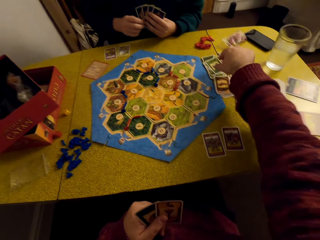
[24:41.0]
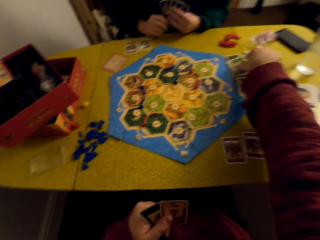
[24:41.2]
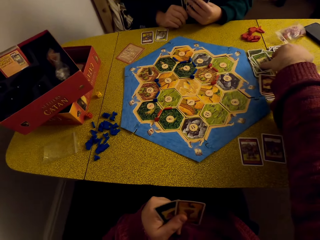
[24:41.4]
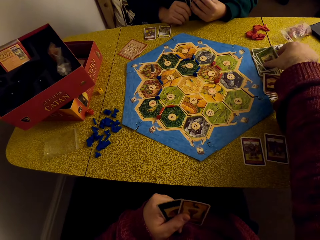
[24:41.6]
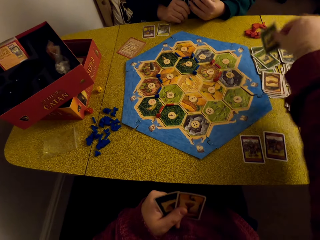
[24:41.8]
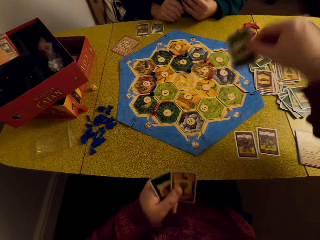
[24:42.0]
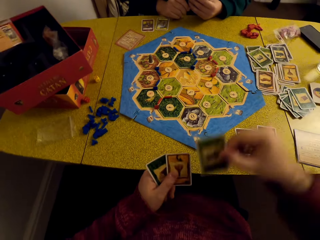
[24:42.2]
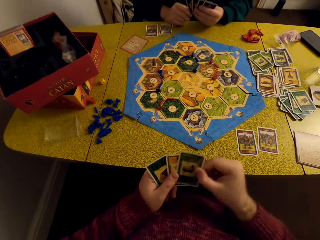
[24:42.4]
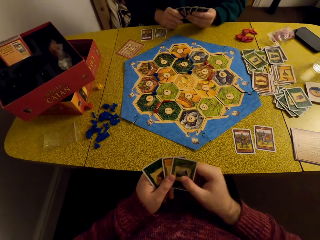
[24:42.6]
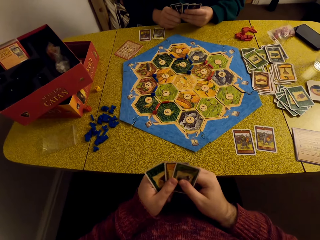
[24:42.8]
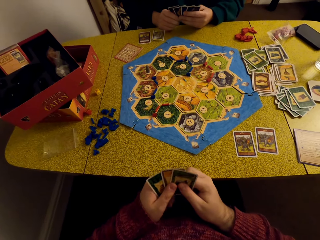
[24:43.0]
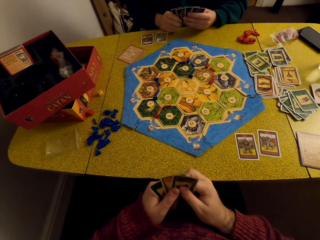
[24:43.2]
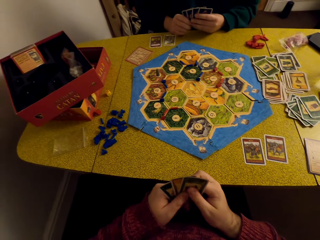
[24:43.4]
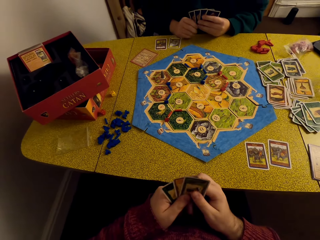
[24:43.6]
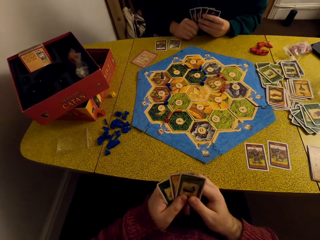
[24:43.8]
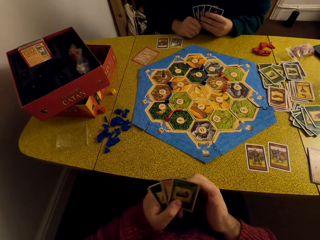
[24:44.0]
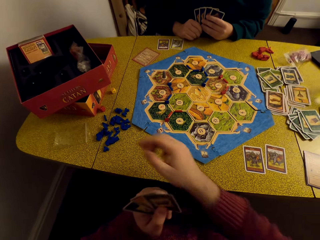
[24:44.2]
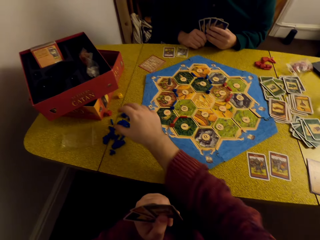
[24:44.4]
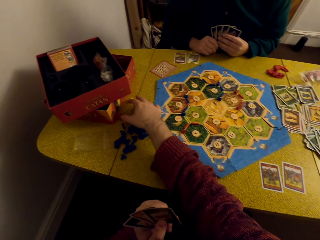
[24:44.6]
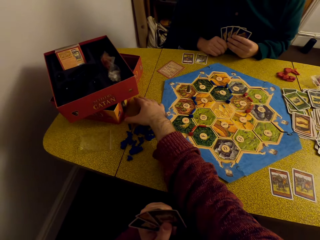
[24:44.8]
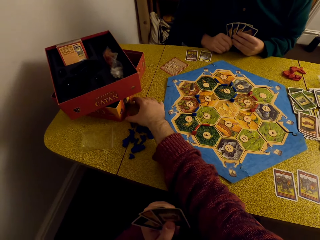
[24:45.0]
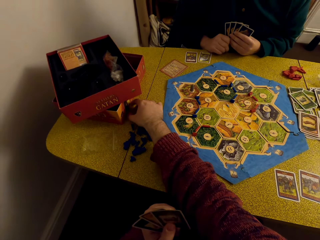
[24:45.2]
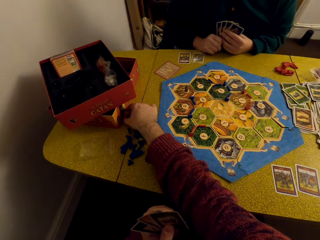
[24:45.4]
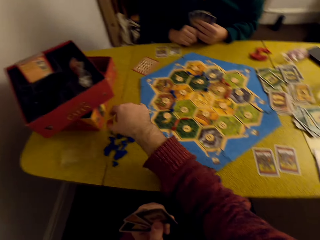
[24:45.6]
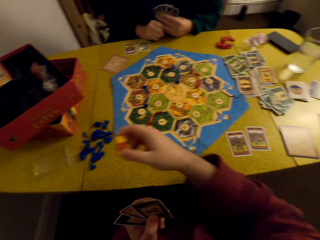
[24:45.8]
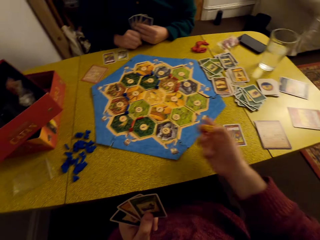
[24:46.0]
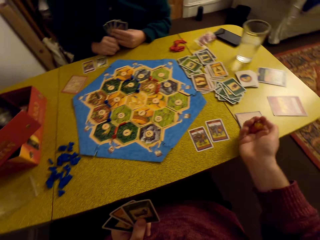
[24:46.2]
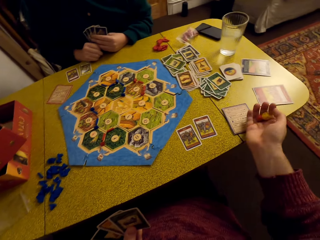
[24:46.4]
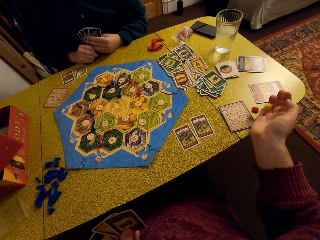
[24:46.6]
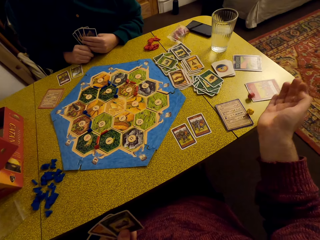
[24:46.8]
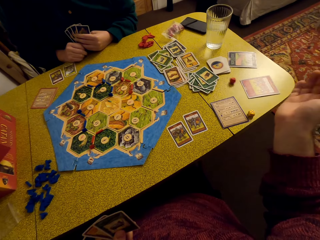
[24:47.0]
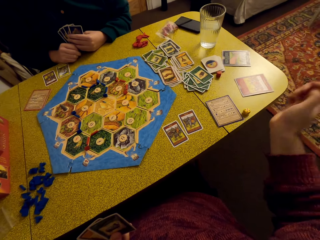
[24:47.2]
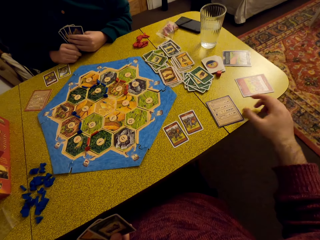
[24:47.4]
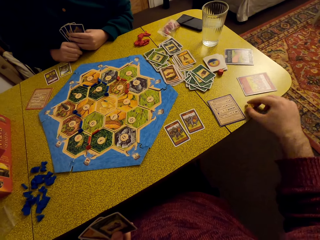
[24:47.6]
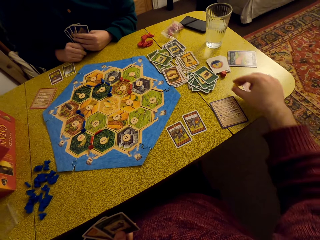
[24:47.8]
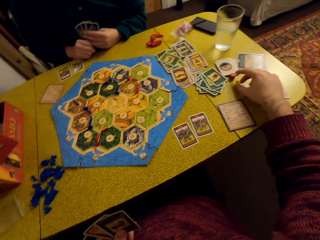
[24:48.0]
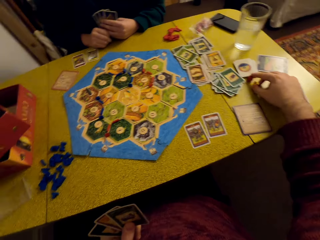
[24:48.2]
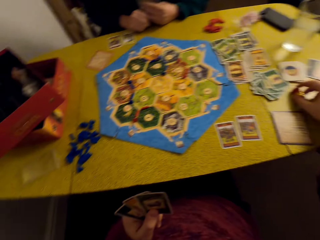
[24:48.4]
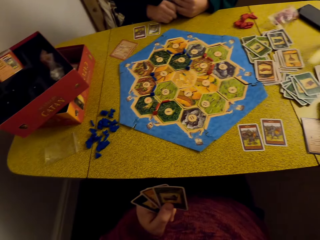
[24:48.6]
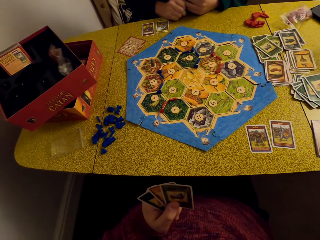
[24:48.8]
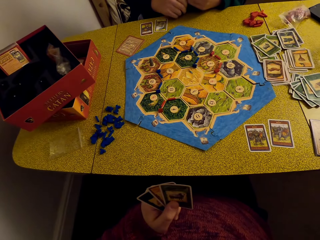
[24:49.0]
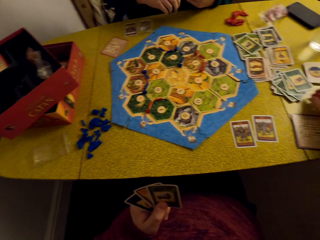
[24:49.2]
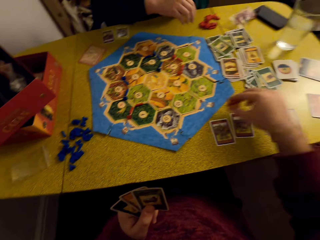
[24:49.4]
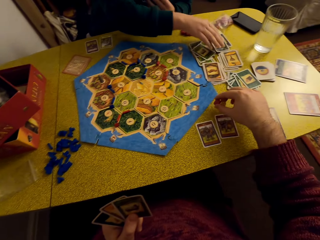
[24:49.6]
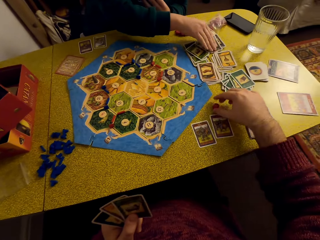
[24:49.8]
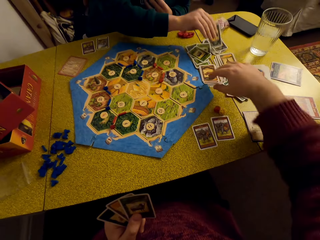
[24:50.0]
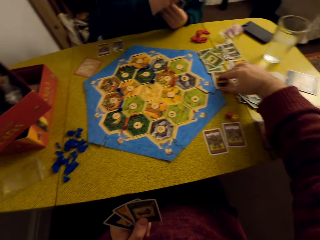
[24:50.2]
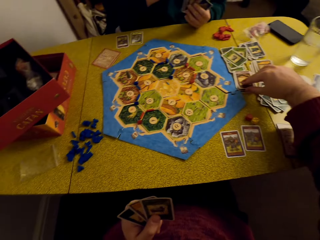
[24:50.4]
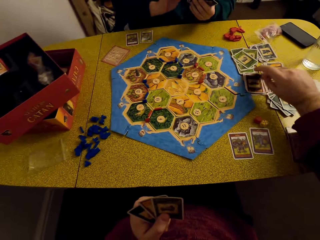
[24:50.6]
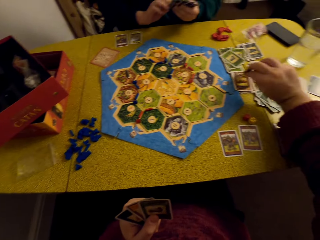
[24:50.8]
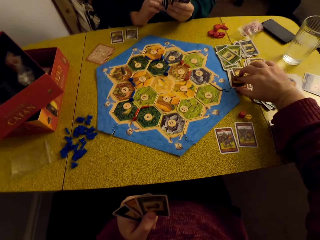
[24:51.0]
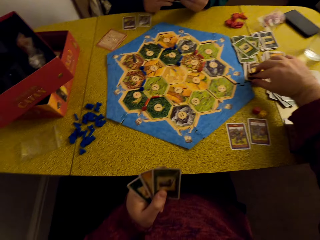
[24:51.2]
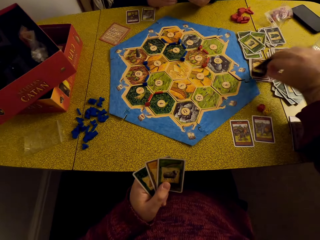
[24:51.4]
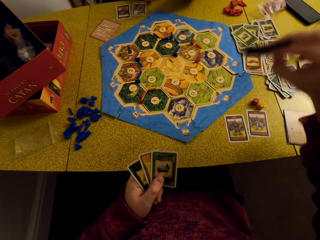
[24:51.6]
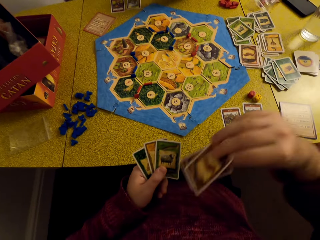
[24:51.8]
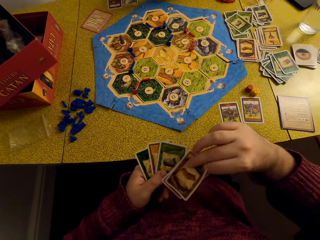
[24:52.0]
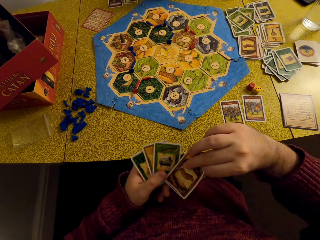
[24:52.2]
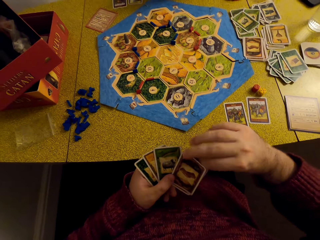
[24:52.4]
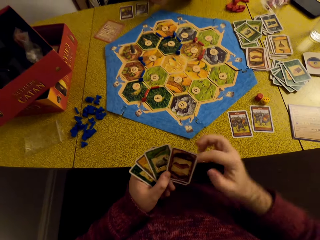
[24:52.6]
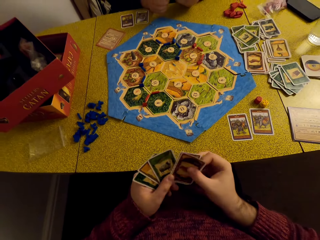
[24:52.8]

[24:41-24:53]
The camera wearer picks a card from the table. They pick the dice from the table. They roll the dice. They drop the dice on the table. They pick the dice from the table. They put the dice on the table. A woman picks a card from the table. The camera wearer picks a card from the table.

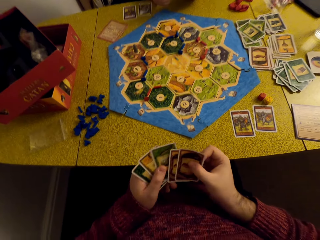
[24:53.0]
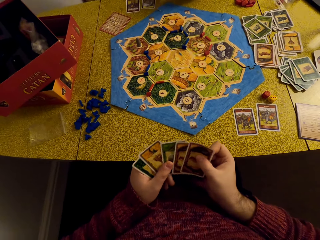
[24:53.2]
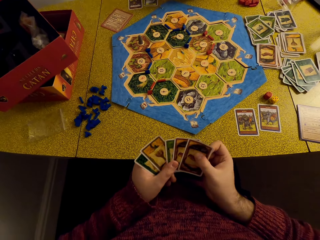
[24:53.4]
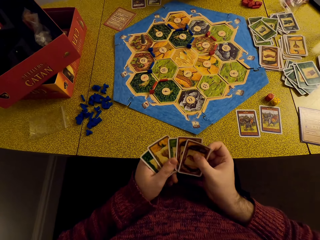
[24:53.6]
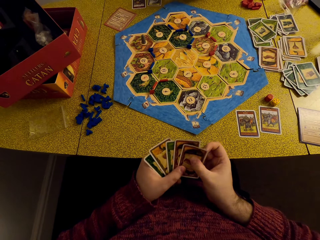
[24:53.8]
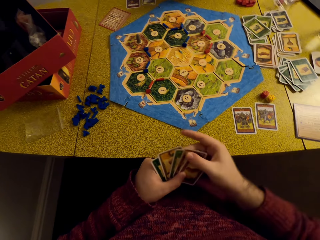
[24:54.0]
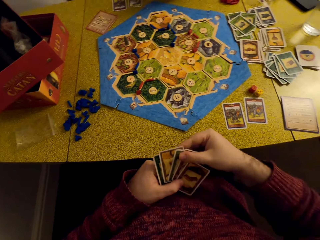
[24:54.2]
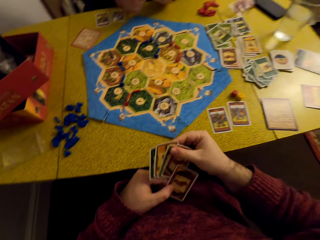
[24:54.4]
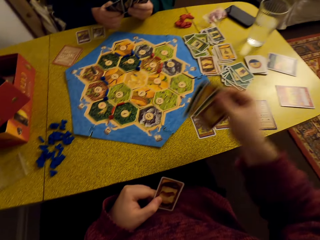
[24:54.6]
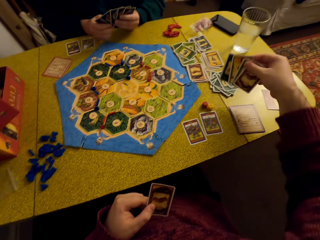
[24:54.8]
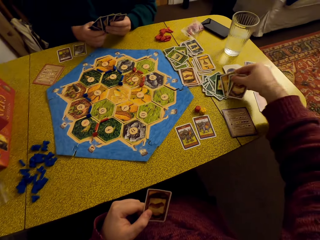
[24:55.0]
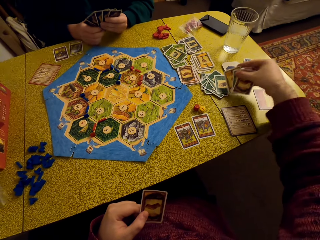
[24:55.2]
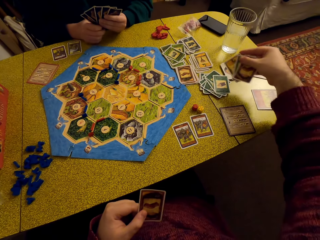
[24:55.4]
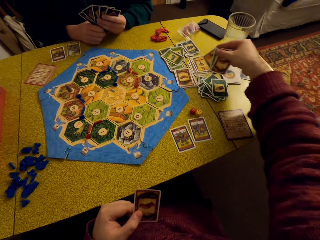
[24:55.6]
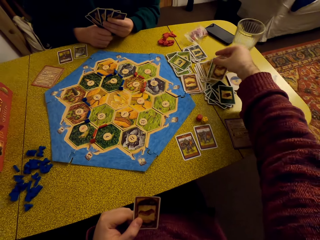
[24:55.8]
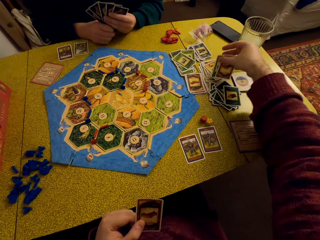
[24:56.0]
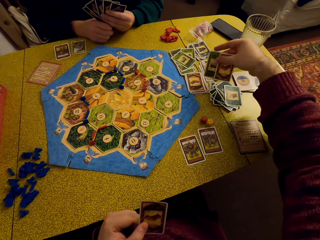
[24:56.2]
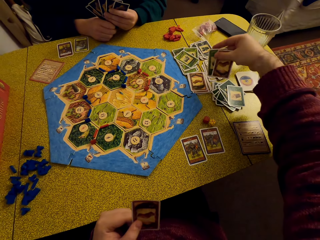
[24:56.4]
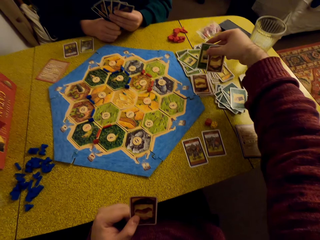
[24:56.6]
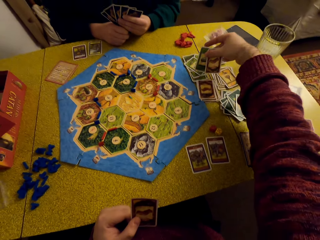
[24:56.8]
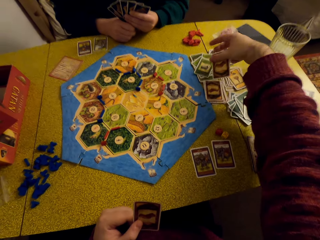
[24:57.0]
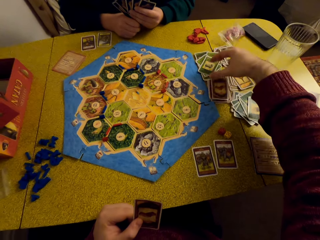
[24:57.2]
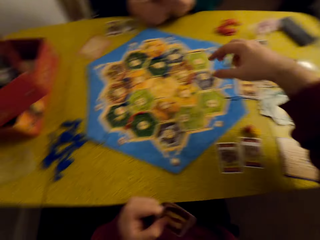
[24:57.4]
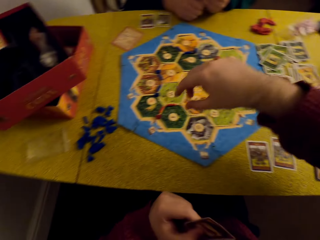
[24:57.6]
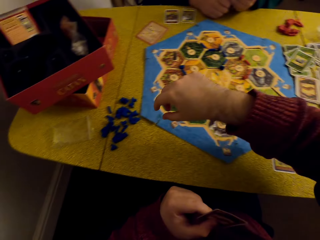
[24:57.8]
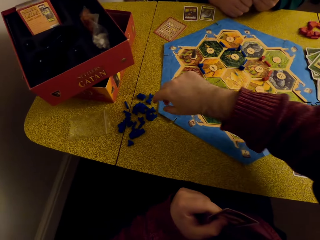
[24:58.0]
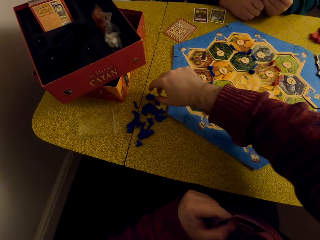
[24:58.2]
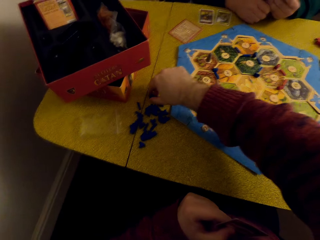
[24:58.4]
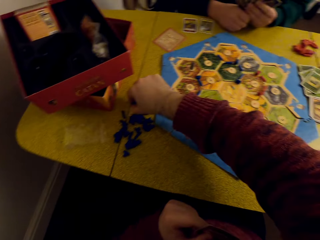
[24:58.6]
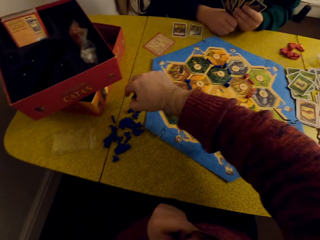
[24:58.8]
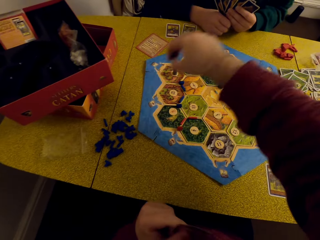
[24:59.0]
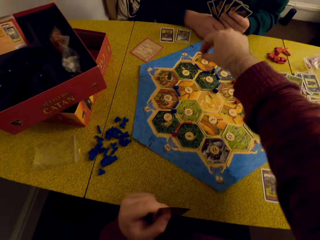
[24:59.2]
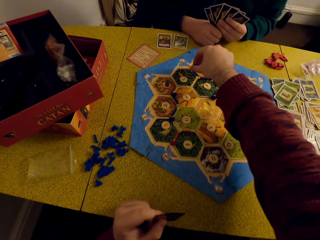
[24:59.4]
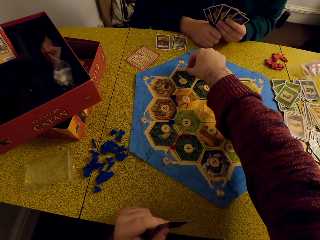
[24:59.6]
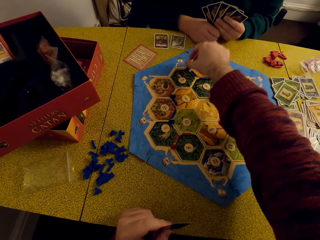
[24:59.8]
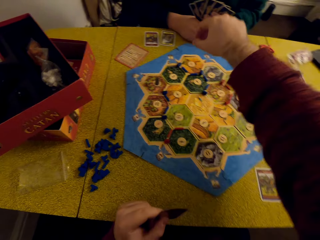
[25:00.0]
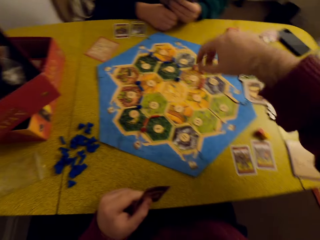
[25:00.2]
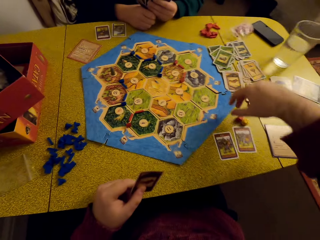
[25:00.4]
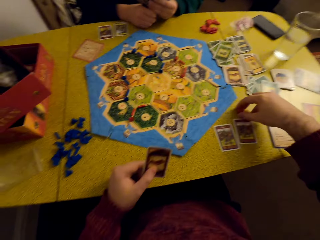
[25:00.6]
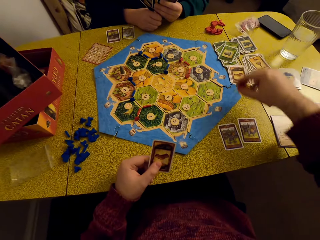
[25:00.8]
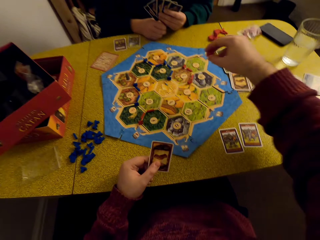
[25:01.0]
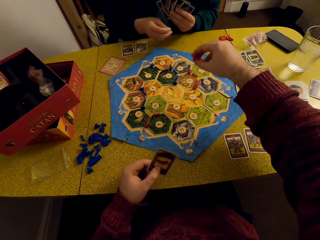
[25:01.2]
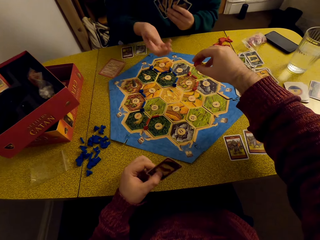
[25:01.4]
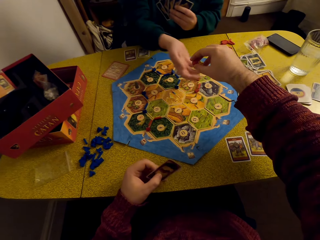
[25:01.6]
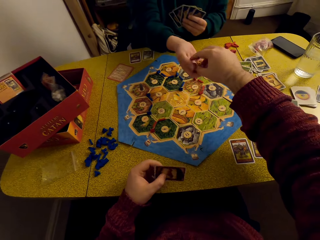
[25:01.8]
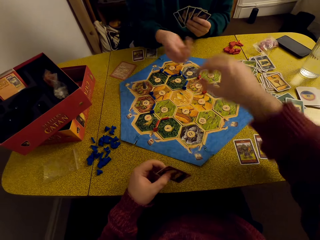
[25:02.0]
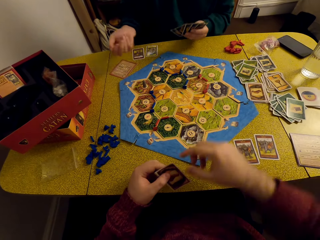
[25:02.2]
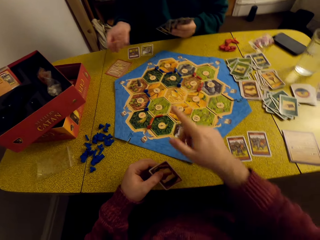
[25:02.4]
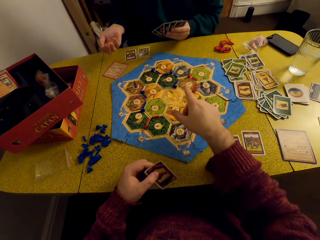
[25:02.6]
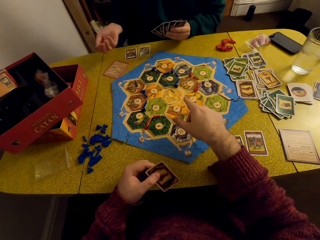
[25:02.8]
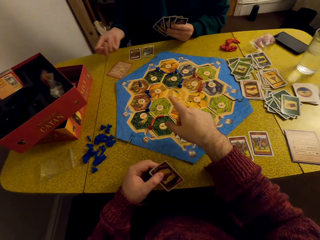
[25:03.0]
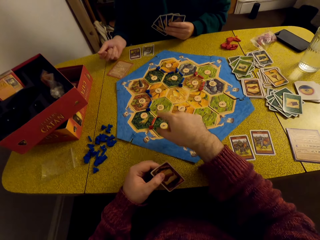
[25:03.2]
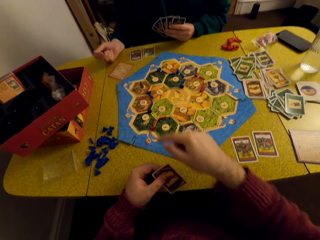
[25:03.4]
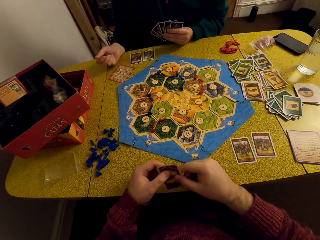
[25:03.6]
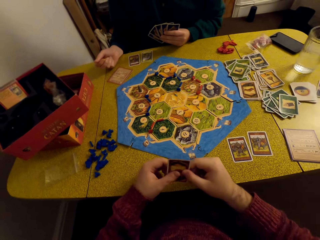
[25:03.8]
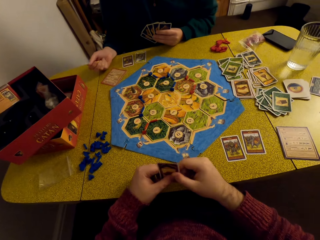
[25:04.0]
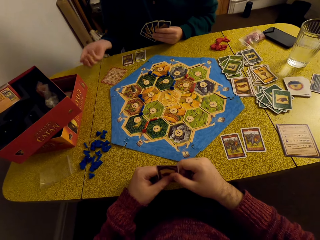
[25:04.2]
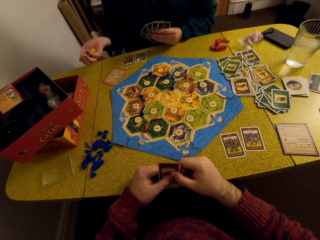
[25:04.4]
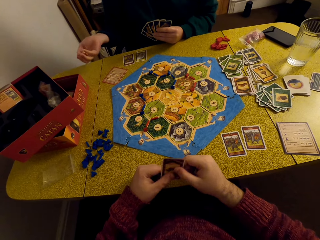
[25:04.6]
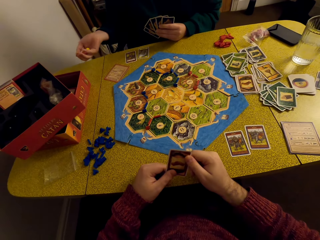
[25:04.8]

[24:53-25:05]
The camera wearer looks at the cards. They put the cards on the table. They take a robber from the table and place the robber on the hex tile. They pick the dice. They hand over the dice to a woman. They count. The woman rolls the dice.
